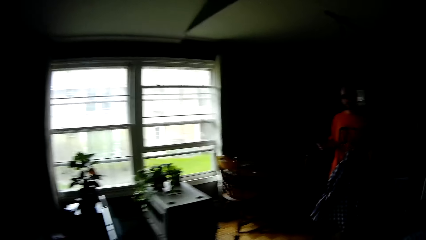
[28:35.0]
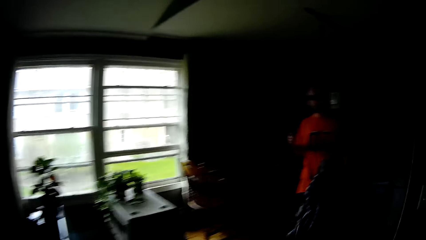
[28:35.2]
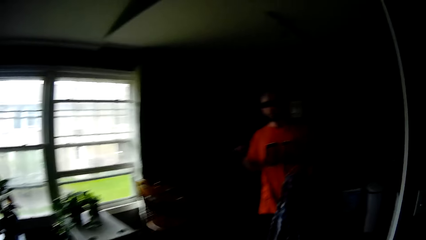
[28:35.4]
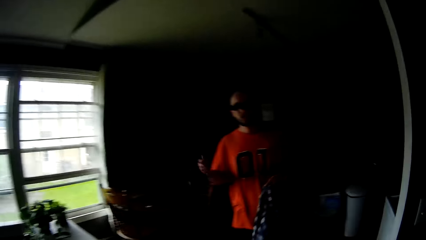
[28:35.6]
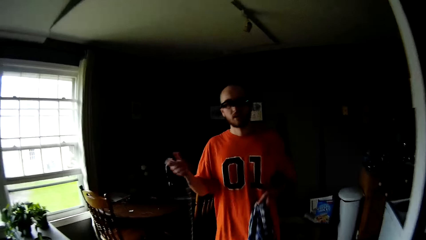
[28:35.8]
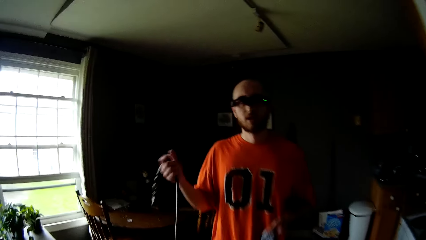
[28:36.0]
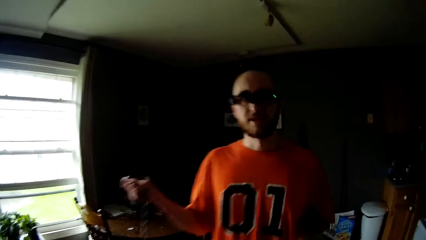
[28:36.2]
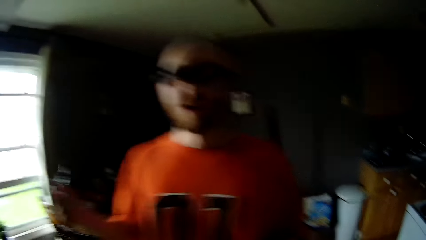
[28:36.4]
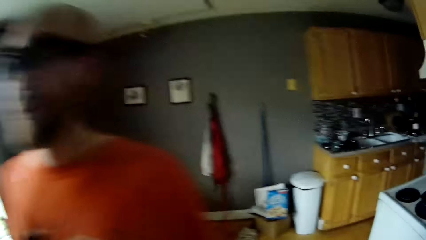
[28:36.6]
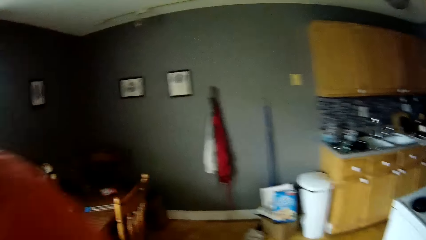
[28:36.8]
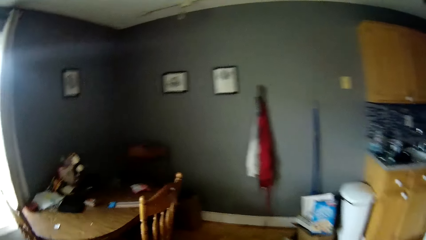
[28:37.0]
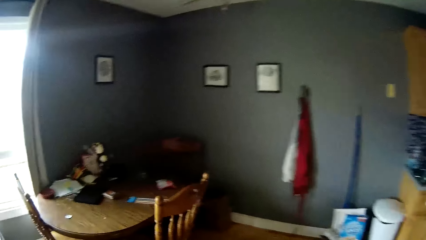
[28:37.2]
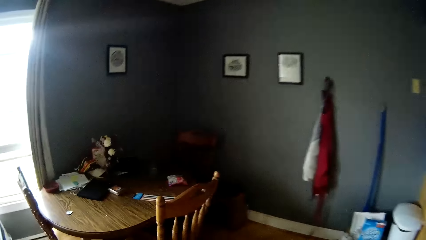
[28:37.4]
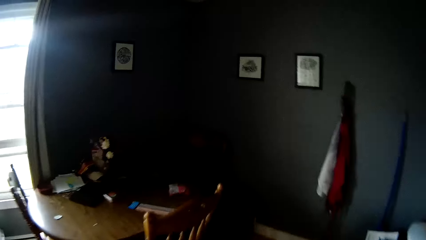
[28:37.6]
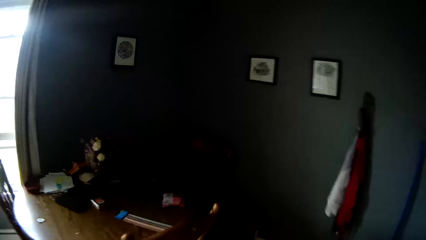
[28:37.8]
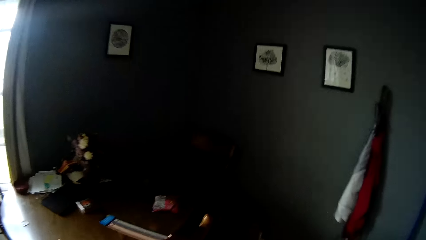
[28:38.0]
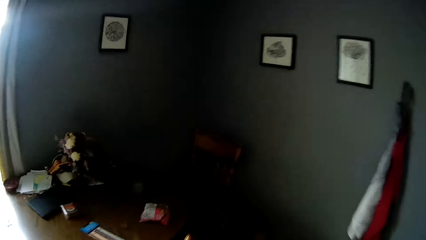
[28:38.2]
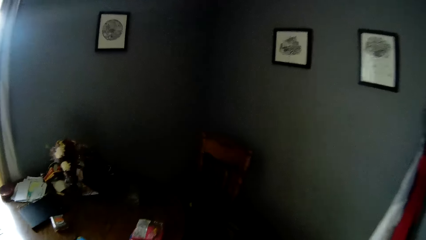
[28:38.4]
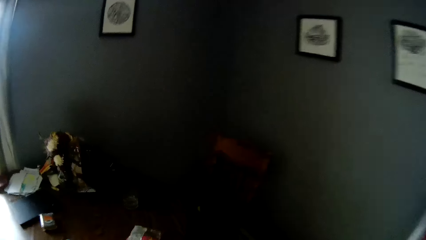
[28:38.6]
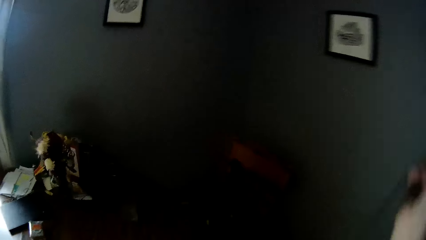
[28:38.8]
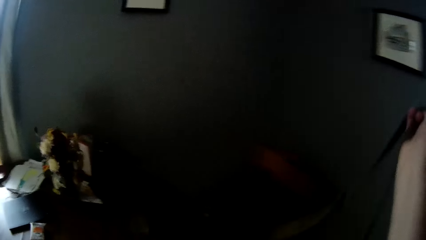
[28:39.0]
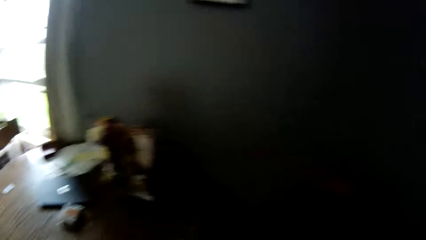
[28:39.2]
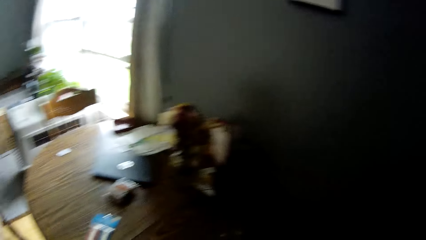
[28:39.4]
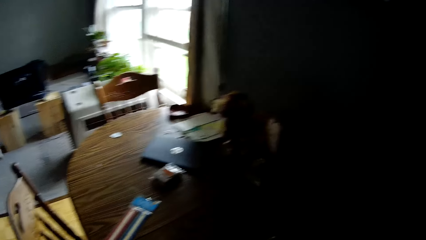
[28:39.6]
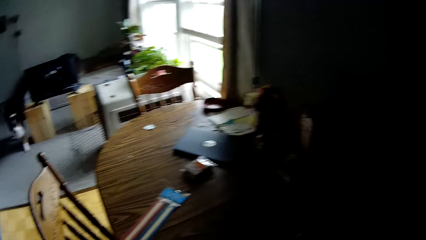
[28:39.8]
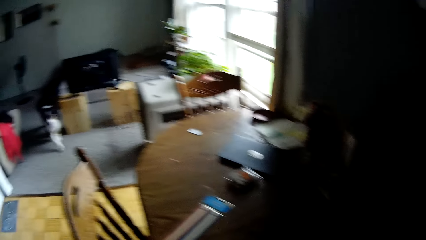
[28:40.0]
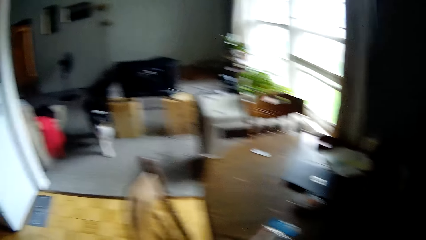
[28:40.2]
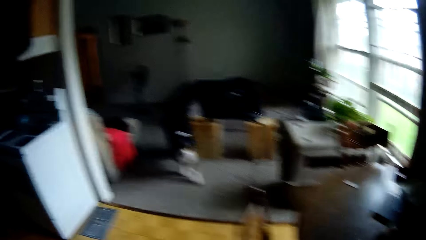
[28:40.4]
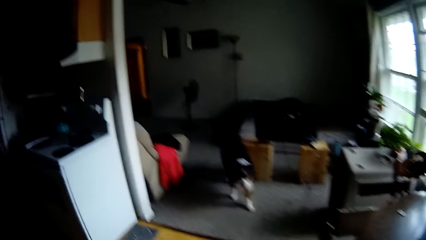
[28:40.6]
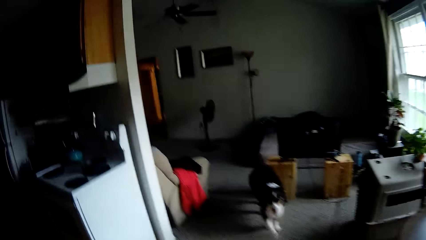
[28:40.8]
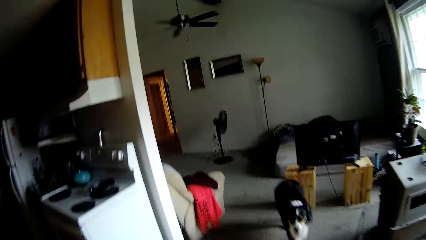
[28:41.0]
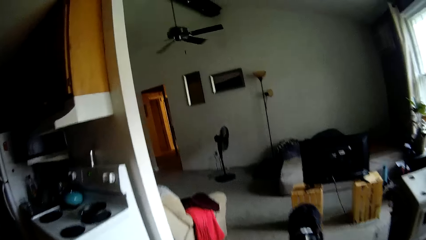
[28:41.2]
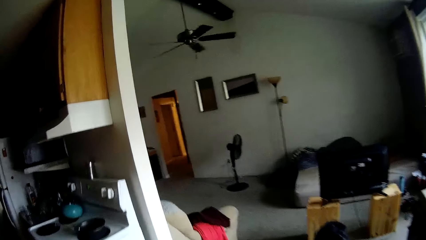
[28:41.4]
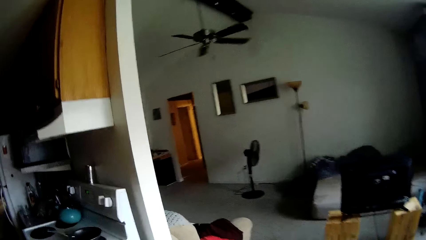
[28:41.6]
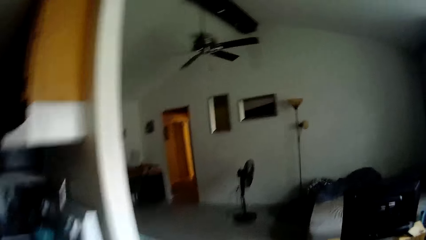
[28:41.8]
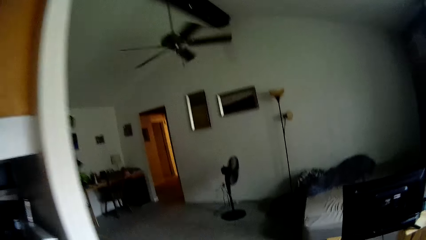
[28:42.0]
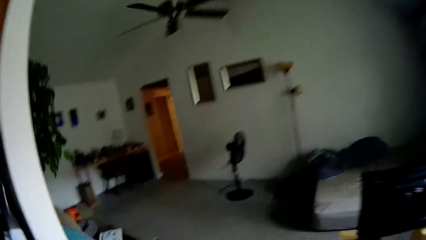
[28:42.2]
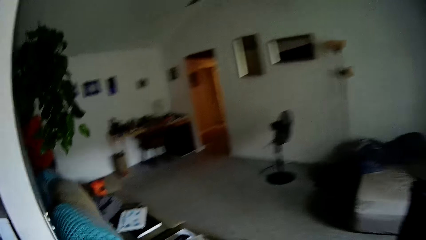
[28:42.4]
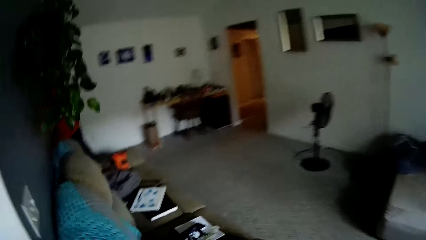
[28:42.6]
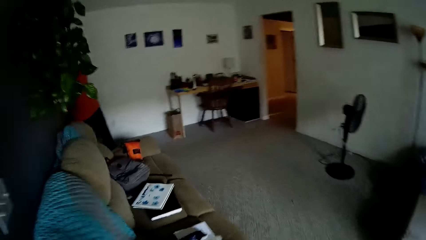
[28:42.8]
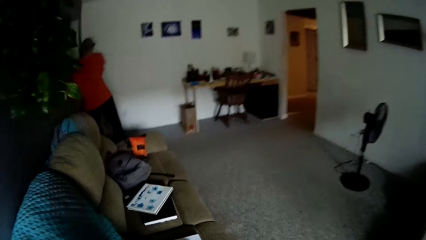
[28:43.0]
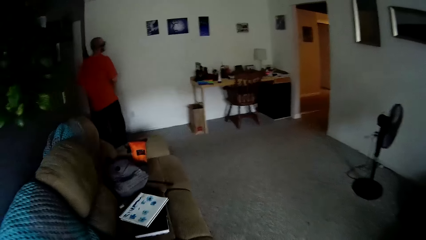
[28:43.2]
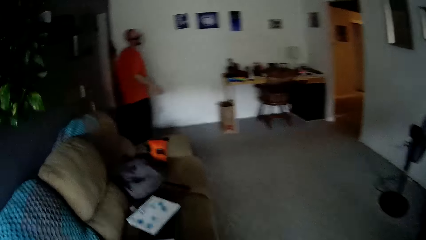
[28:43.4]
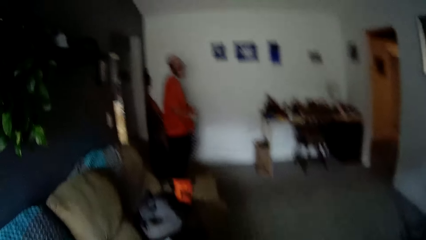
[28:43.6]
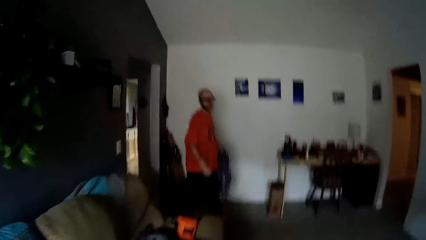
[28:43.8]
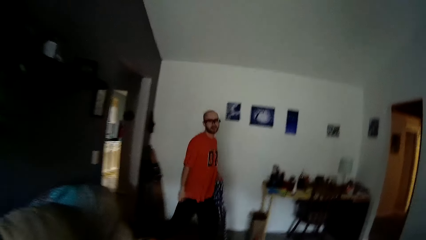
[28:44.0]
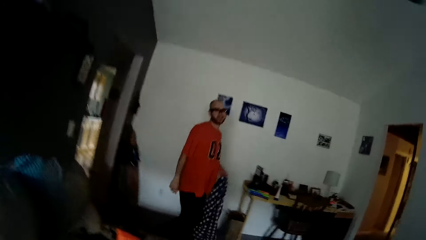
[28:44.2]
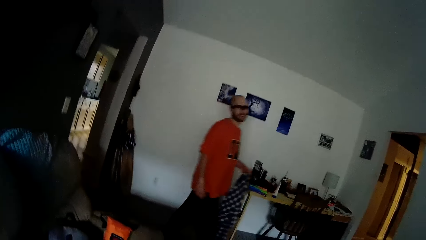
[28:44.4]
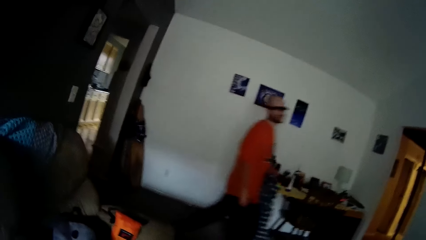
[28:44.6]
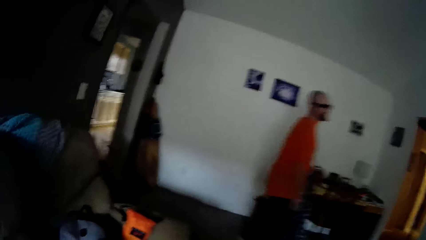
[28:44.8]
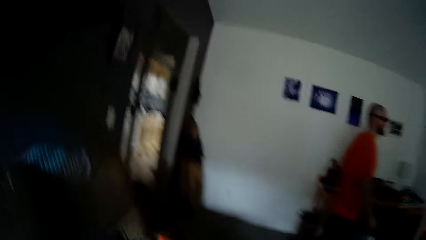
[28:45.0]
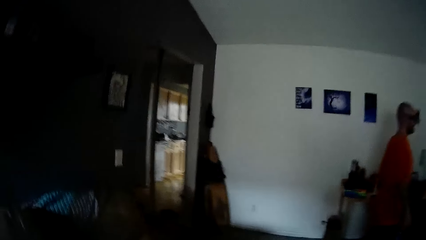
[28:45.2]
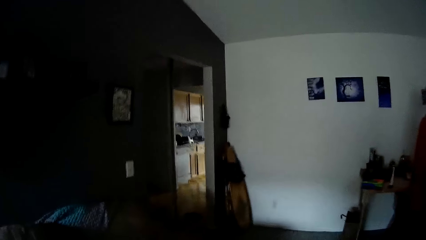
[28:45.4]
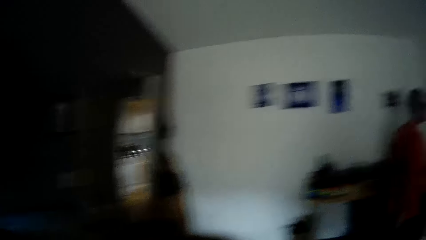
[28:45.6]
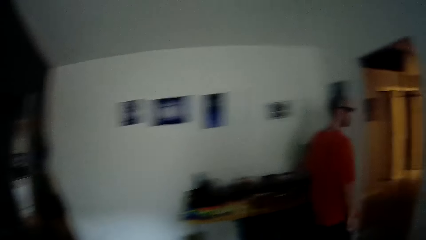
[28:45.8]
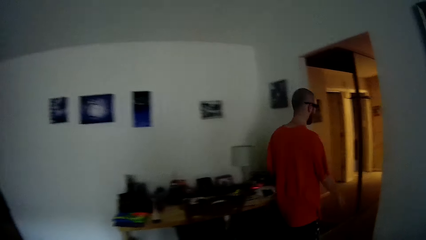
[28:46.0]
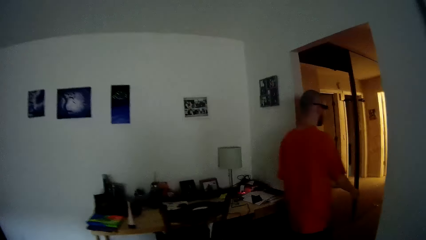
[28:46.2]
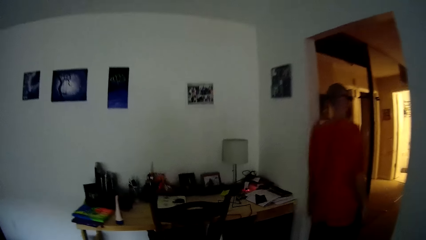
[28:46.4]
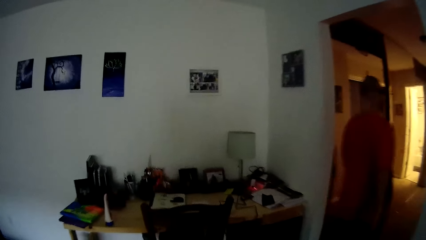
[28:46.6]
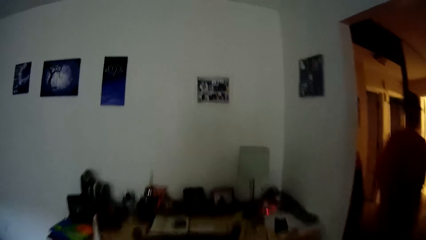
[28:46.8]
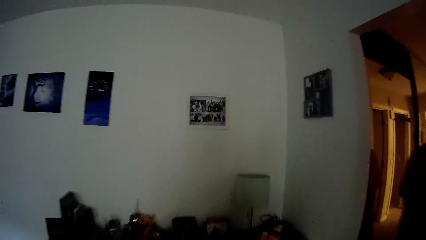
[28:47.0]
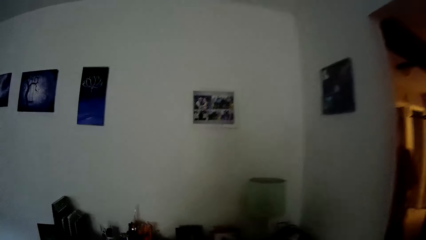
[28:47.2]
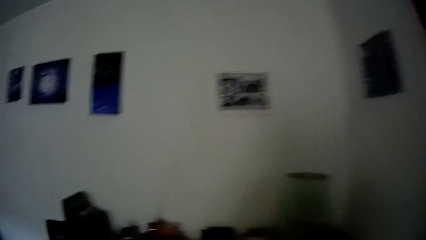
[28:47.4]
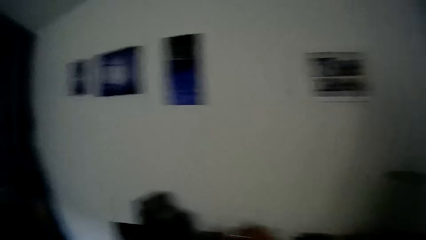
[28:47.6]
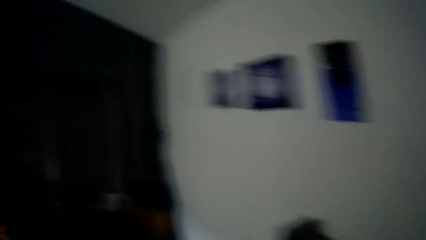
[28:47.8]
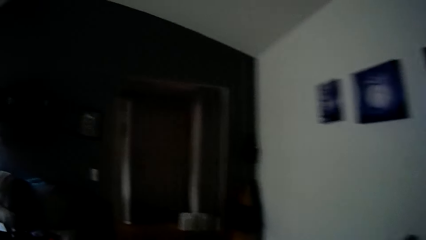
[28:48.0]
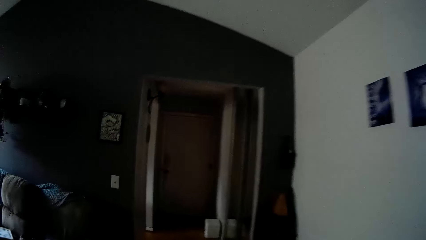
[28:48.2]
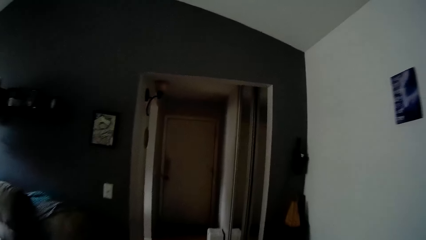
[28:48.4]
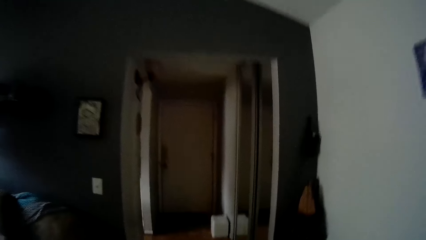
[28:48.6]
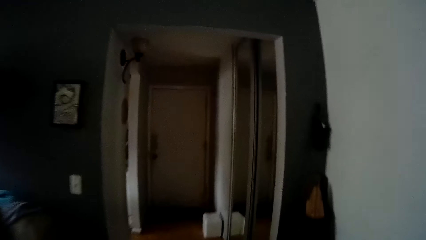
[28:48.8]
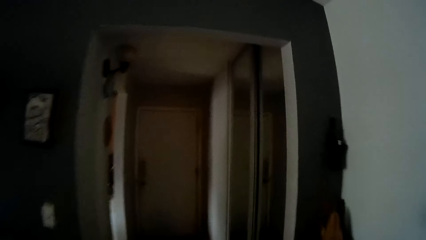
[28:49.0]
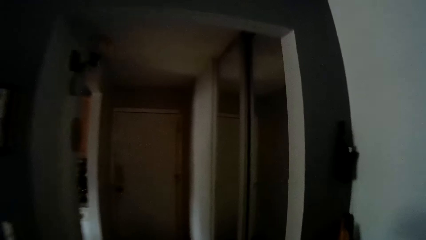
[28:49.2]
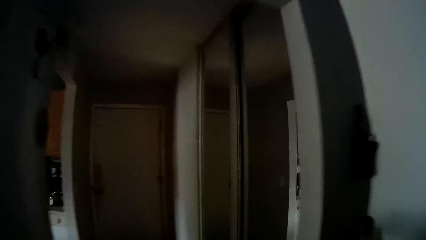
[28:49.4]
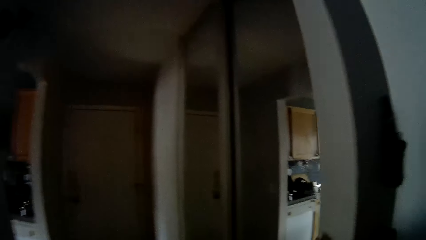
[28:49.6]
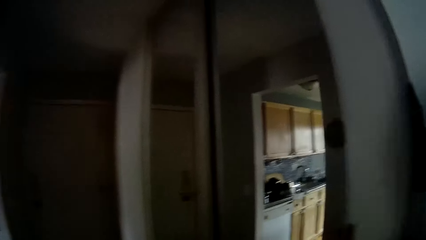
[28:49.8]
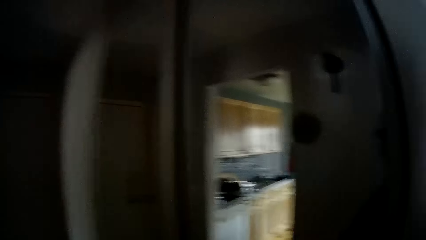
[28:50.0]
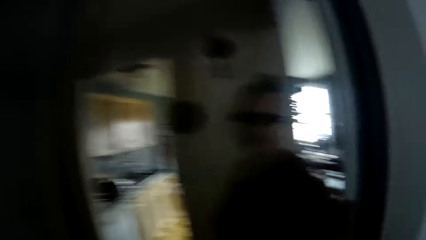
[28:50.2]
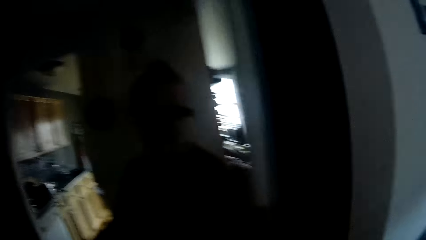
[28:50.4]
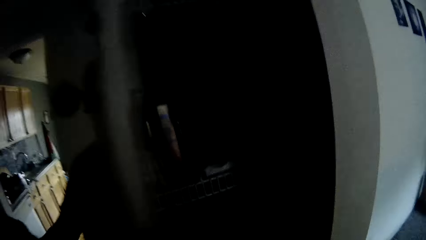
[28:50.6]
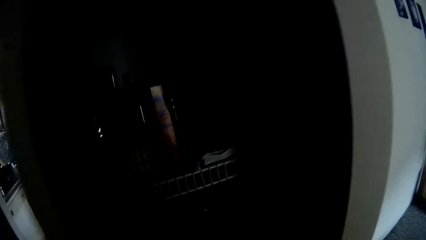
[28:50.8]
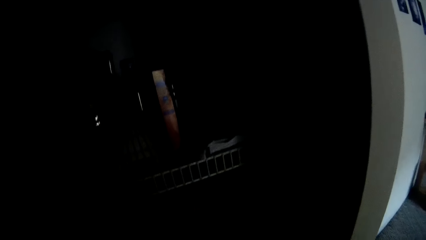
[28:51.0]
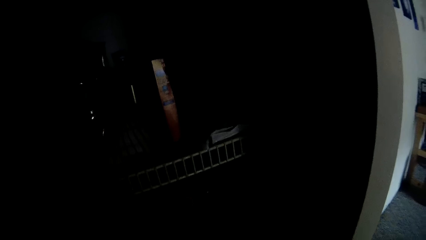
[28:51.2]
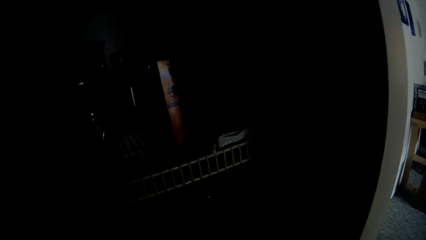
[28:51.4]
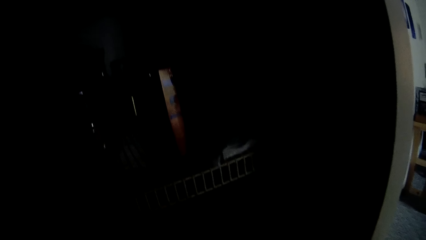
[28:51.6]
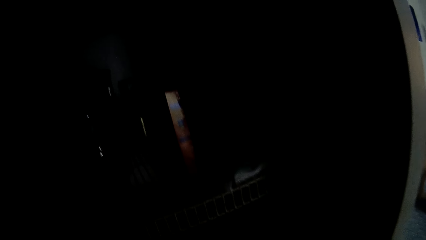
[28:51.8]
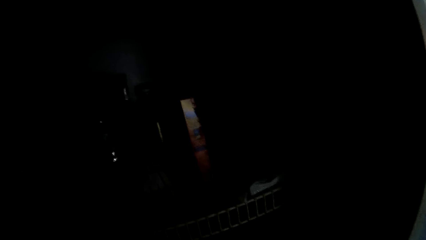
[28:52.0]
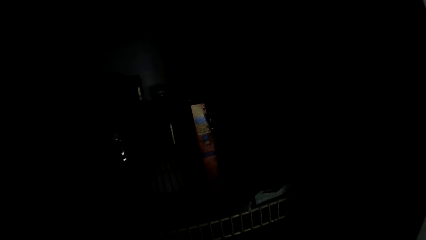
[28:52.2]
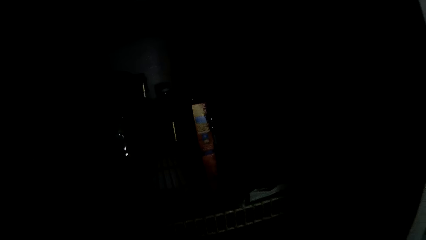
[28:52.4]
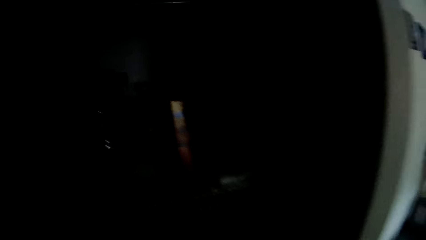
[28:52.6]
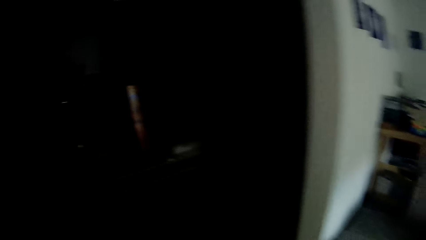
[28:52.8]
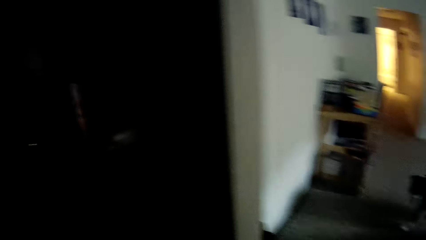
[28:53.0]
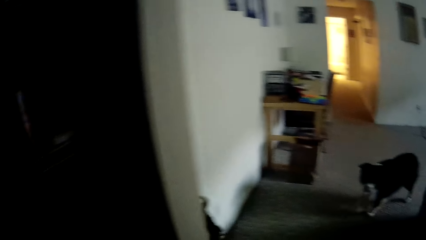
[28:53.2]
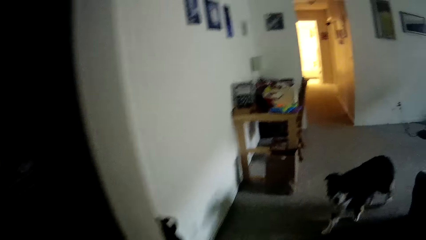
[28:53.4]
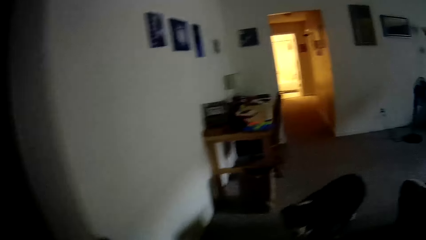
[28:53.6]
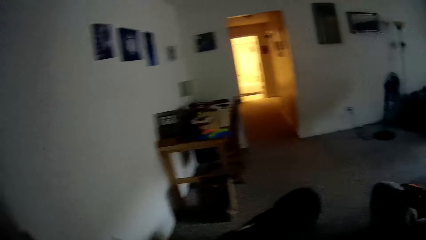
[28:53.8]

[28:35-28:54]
A man swings the tie in his right hand. The camera wearer carries a cloth. She moves to the dining area. She drops a bag on a dining chair with her right hand. She walks around. She opens a cupboard with her right hand.
